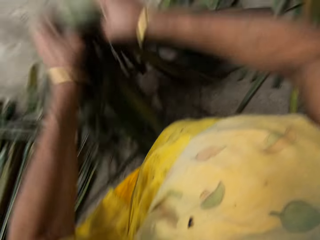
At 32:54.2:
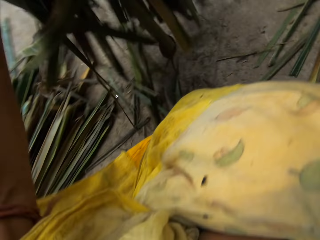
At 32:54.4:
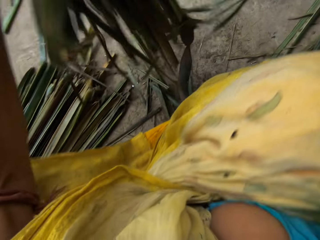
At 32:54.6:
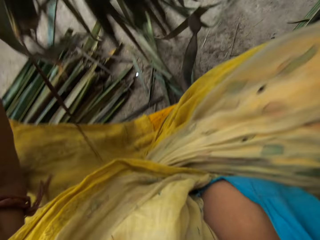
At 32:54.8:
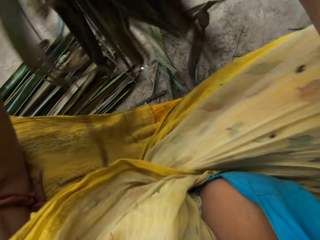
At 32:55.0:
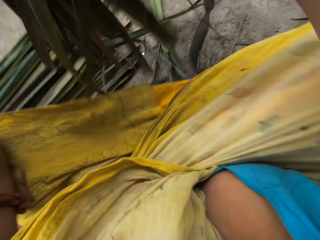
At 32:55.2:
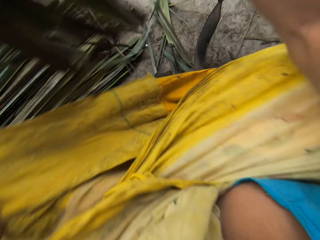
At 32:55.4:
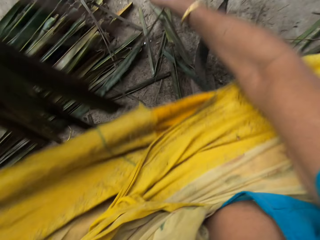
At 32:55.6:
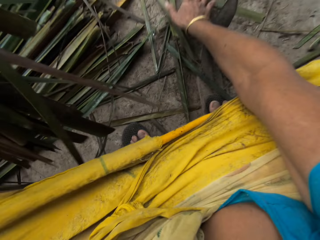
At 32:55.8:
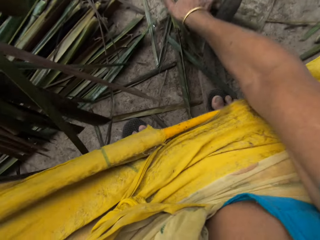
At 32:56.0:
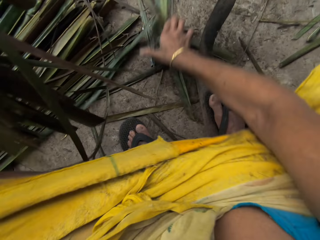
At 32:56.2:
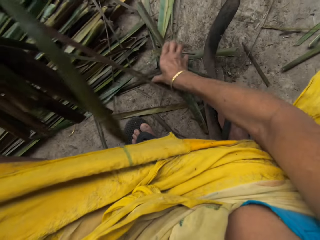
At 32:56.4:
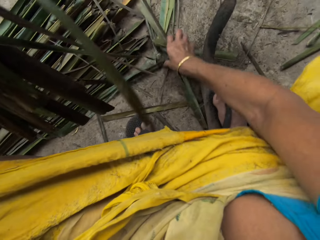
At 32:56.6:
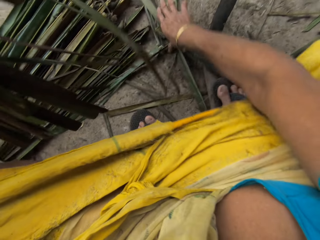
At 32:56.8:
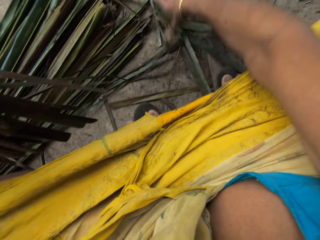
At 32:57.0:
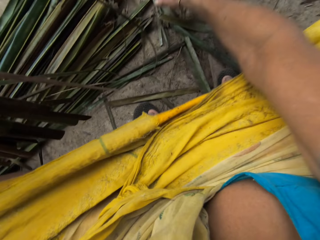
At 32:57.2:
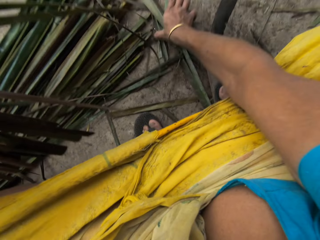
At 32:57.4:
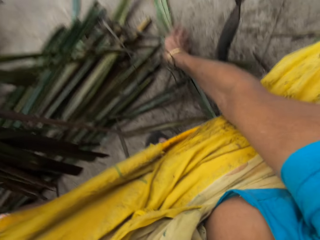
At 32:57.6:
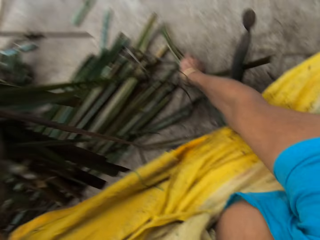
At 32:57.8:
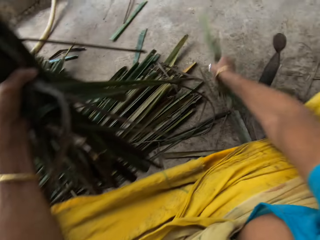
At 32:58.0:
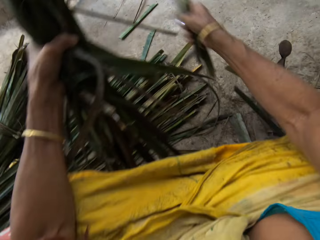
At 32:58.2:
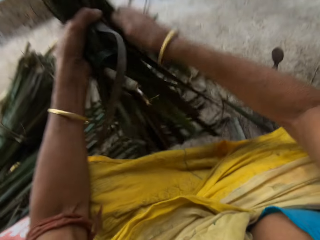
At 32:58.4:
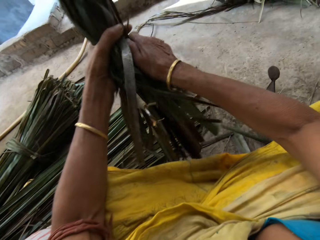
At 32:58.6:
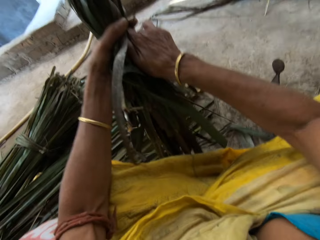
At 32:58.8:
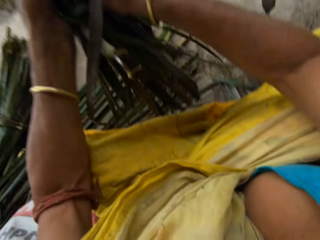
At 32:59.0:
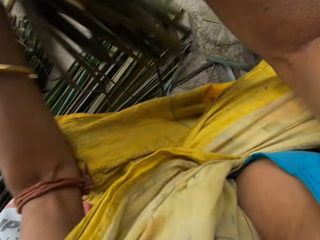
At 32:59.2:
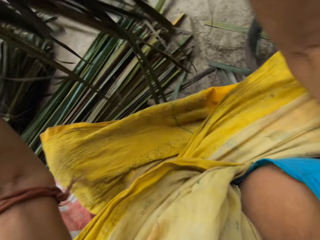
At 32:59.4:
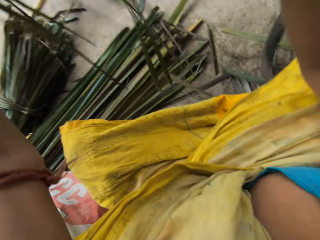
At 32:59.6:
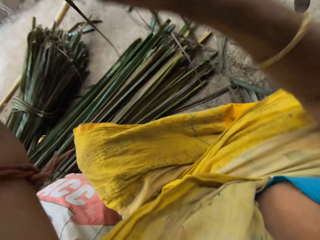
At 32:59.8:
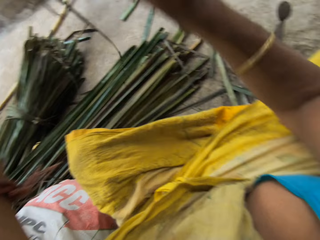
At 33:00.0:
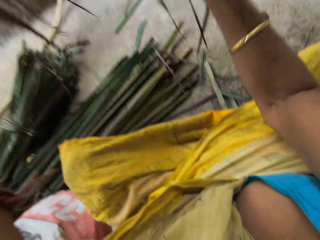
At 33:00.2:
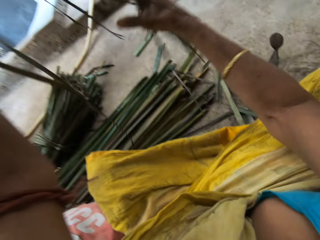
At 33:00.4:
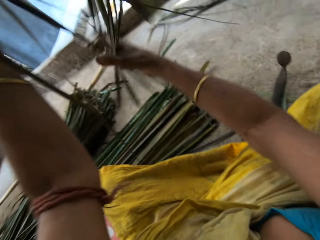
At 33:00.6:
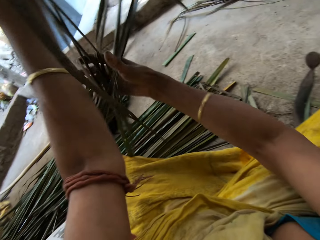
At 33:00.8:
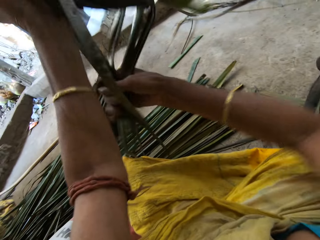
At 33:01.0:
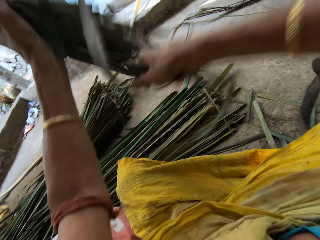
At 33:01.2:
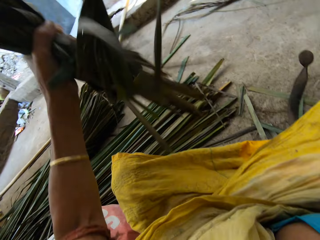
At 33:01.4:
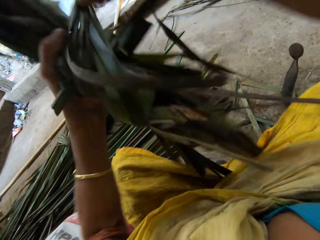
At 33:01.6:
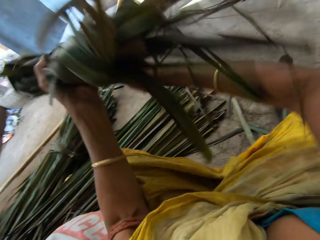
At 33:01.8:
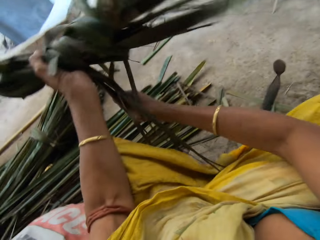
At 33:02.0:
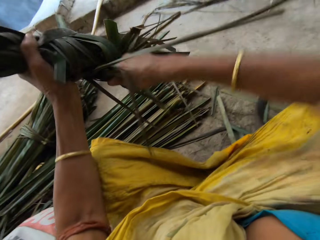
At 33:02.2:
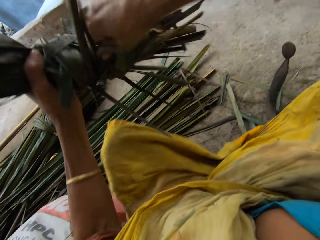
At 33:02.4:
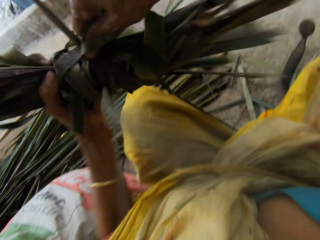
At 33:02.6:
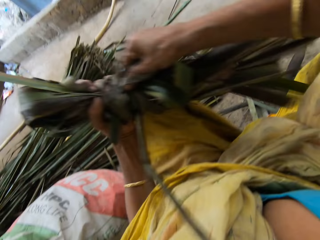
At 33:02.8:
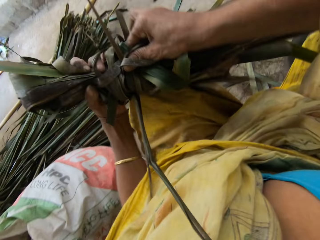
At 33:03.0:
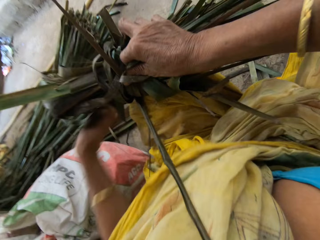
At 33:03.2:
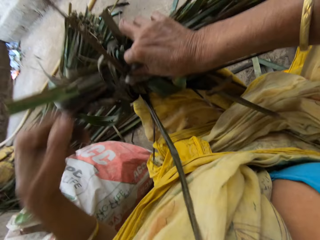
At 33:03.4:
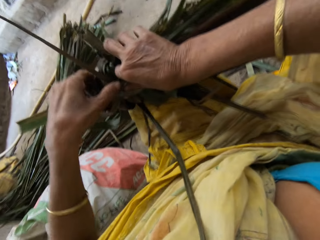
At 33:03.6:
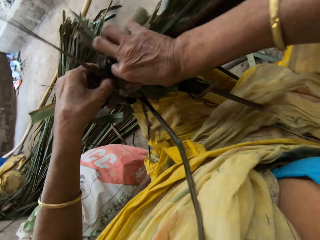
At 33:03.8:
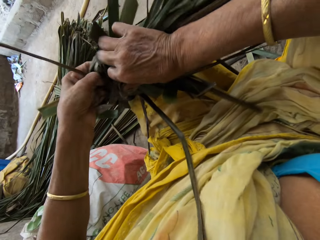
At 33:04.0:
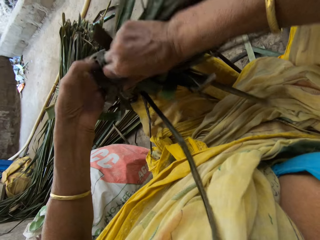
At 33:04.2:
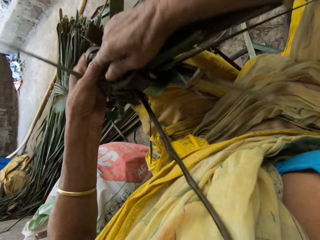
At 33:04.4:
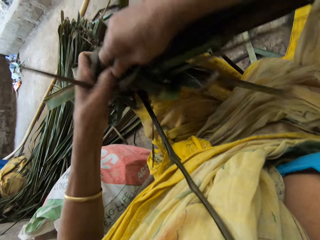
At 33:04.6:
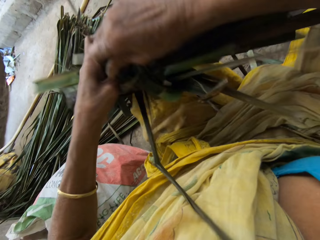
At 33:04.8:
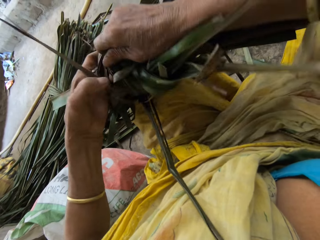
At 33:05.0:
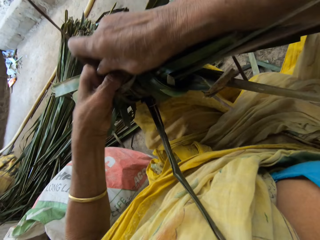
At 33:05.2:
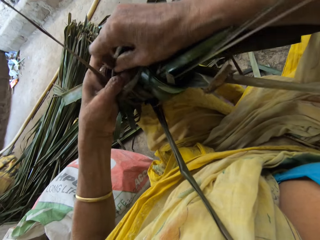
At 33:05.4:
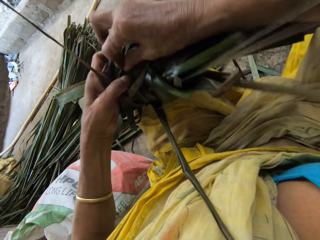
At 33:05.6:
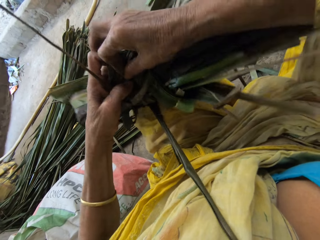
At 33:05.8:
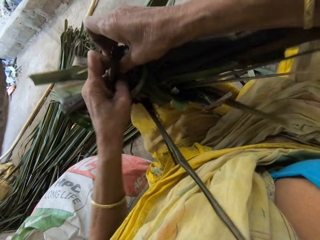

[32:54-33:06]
The camera wearer picks the leaves. They hold the leaves. They pick the leaves. They hold the leaves. They tie the leaves without twine together. They fold the leaves together. They put the leaves on the knee.

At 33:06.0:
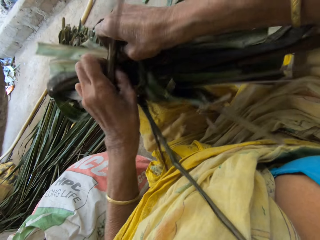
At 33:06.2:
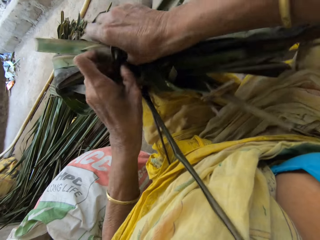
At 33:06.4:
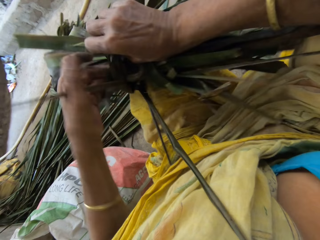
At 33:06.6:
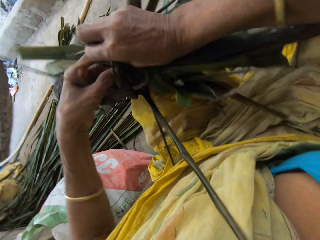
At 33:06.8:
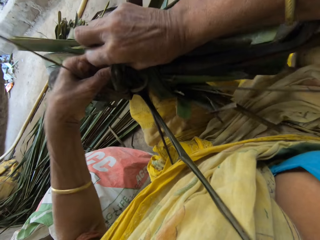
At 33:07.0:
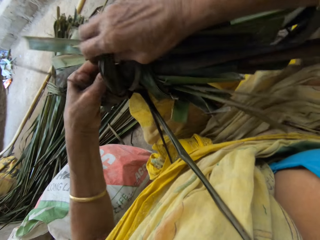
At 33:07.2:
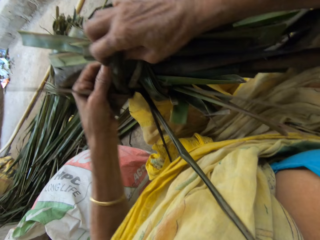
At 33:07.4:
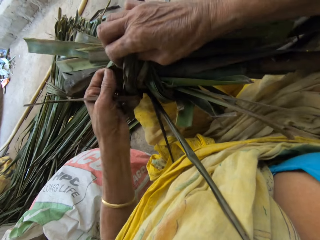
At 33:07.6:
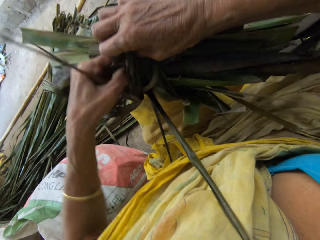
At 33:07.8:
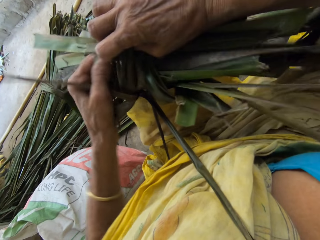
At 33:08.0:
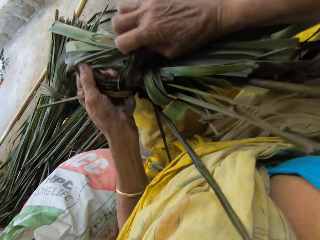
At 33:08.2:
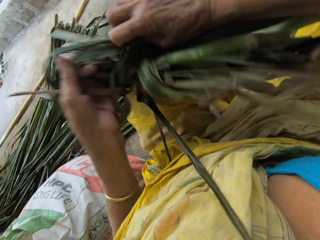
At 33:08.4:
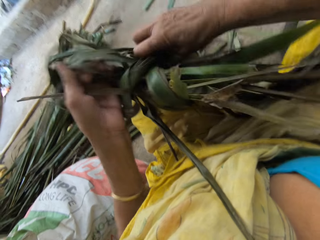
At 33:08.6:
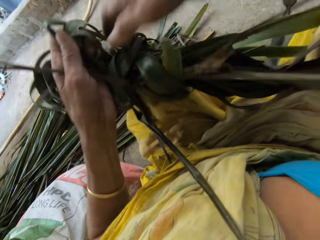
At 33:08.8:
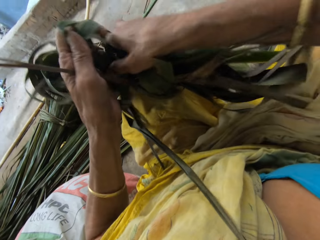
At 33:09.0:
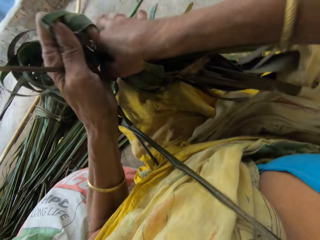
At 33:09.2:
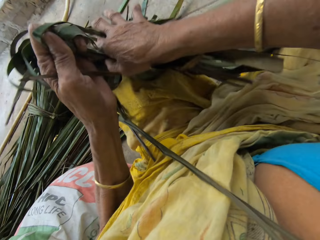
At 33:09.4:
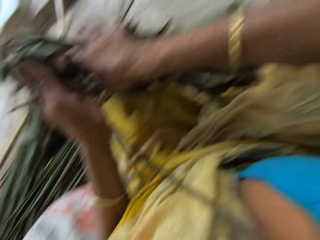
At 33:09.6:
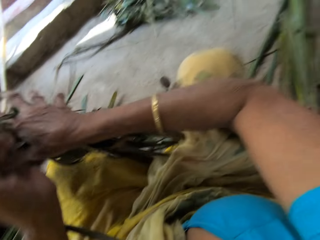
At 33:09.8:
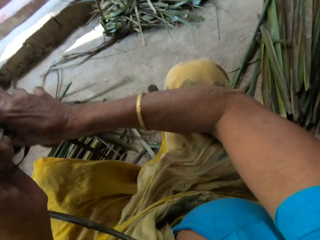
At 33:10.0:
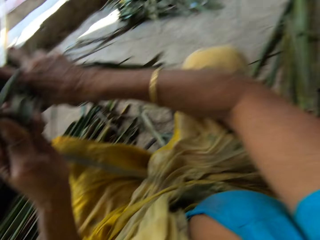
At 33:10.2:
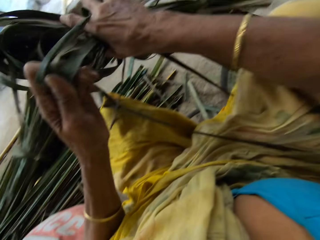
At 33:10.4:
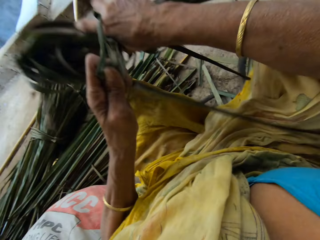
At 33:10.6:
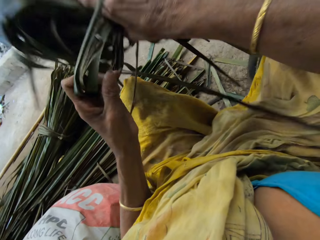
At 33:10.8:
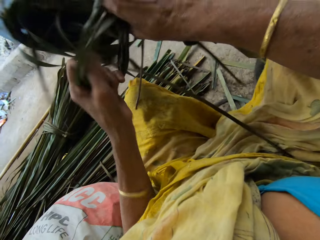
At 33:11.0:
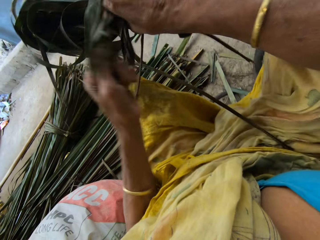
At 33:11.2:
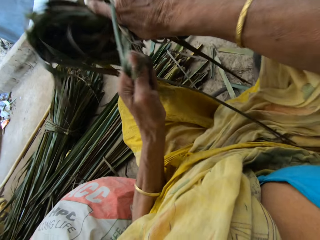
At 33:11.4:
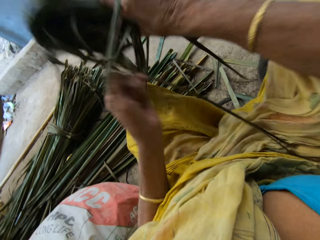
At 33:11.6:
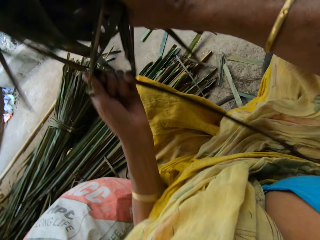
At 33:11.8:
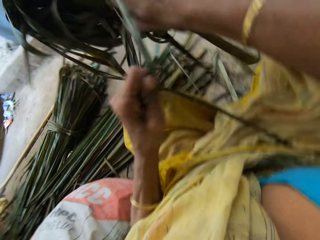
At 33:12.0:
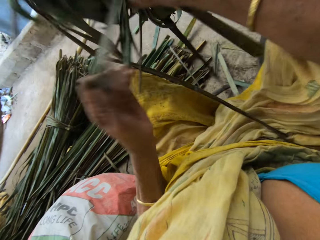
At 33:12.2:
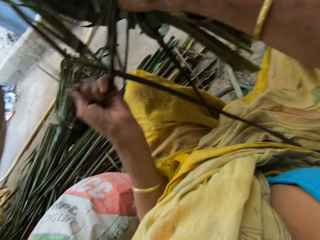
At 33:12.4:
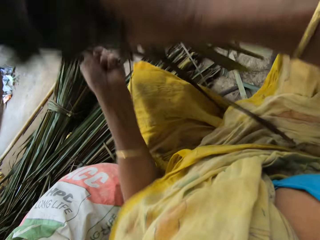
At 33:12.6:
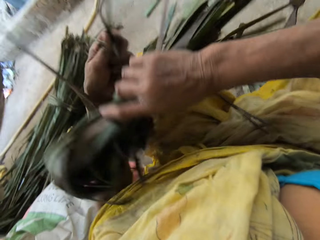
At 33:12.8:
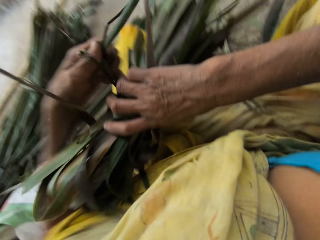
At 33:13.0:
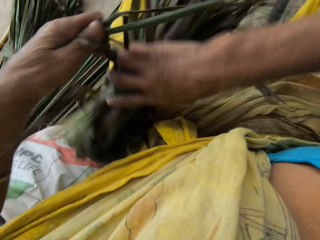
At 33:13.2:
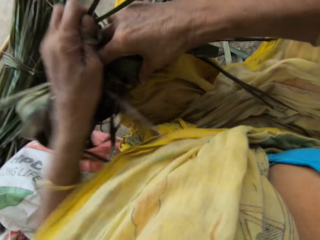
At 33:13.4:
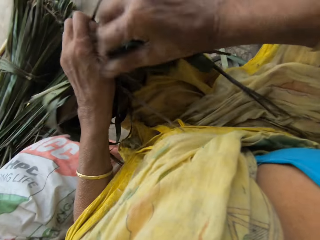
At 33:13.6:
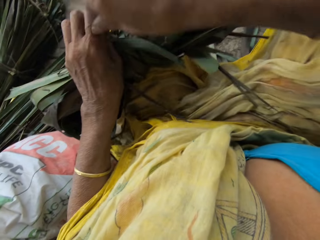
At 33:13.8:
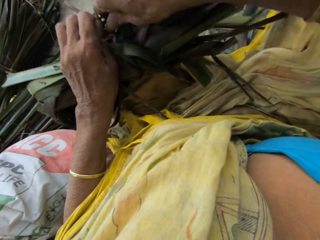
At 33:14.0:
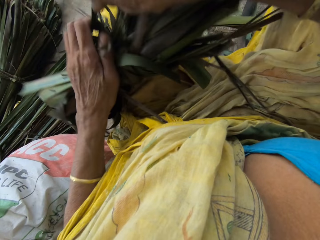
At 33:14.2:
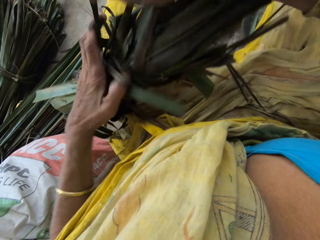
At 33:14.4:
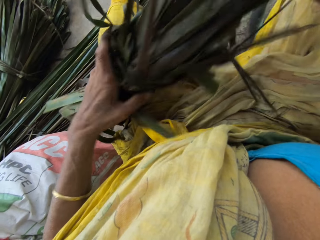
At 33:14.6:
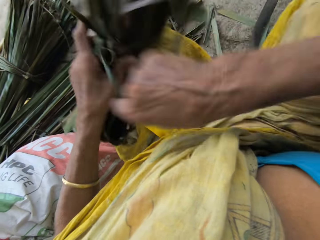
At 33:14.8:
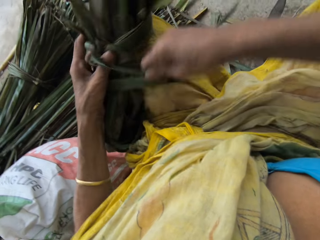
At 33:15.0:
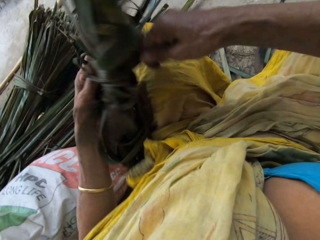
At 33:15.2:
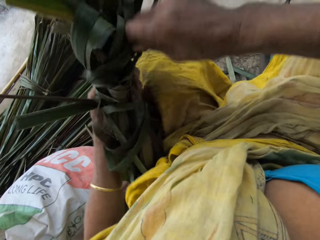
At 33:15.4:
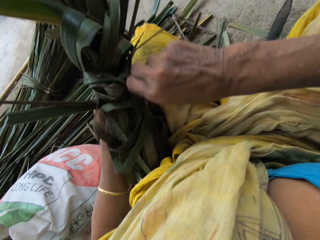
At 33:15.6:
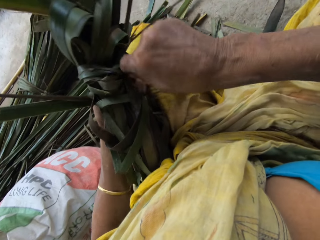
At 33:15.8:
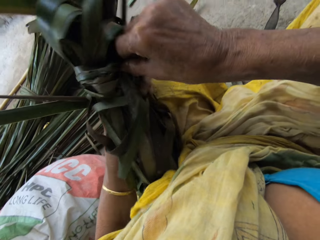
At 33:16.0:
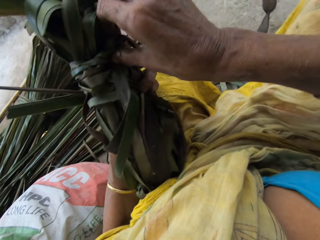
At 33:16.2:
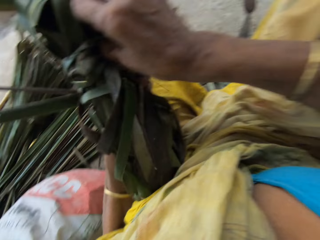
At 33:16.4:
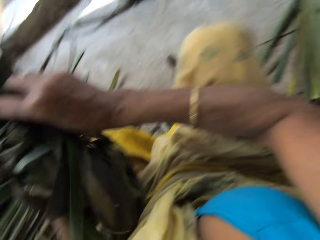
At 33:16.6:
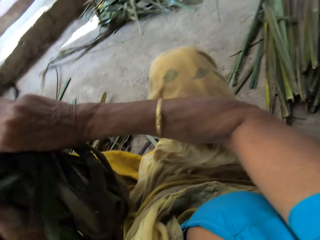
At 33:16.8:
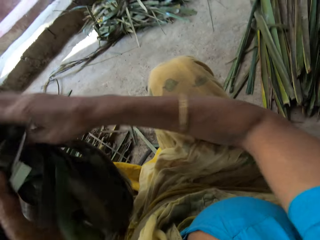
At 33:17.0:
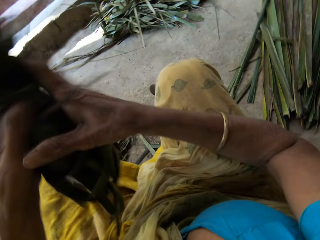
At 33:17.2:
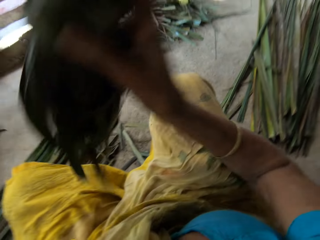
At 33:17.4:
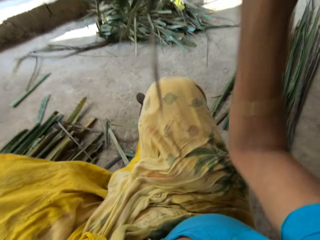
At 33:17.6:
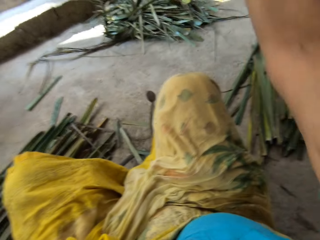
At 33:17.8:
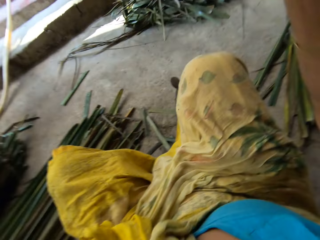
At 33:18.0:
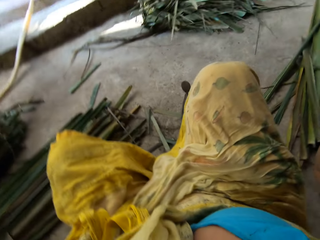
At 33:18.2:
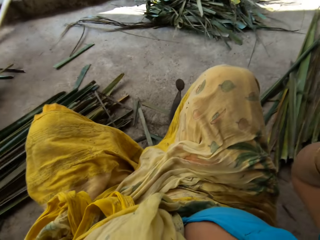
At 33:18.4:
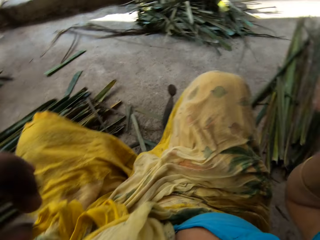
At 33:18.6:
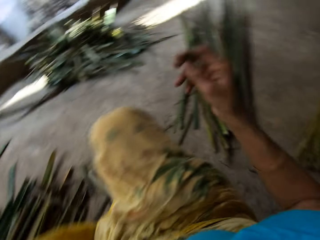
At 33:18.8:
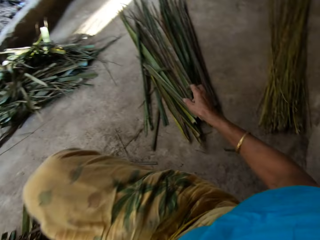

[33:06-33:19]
The camera wearer ties the leaves. They throw the tied leaves away to the floor.
